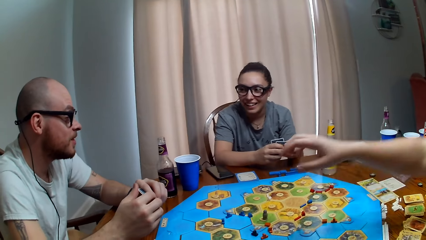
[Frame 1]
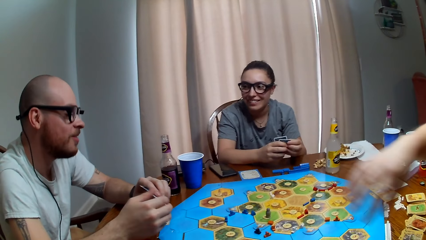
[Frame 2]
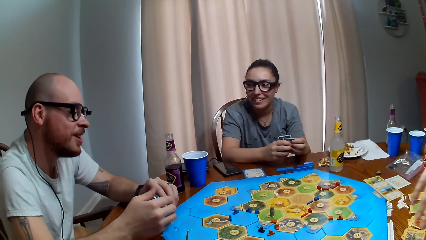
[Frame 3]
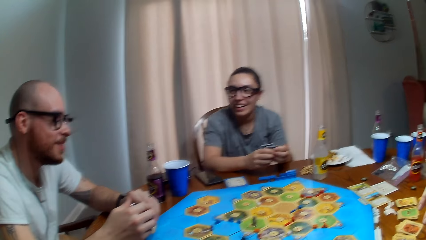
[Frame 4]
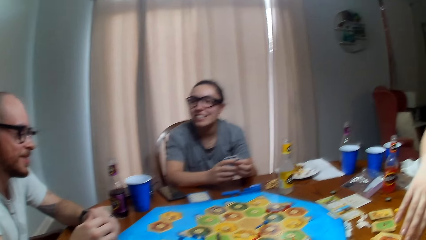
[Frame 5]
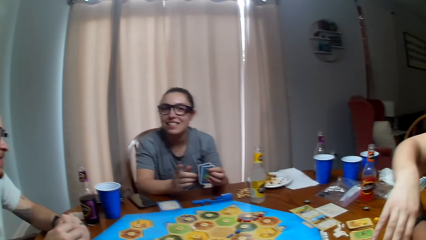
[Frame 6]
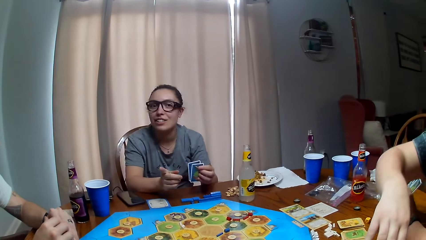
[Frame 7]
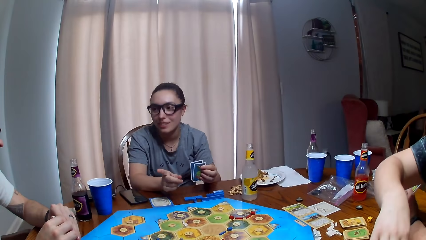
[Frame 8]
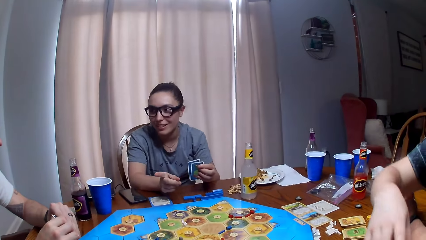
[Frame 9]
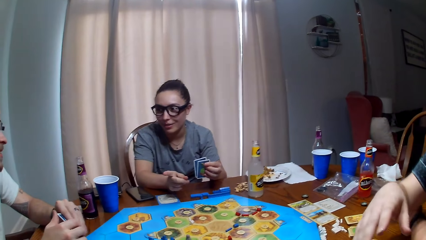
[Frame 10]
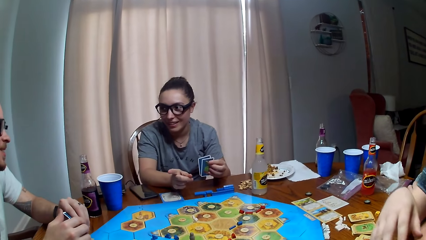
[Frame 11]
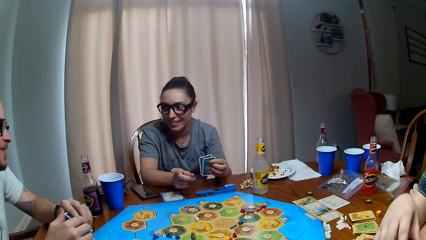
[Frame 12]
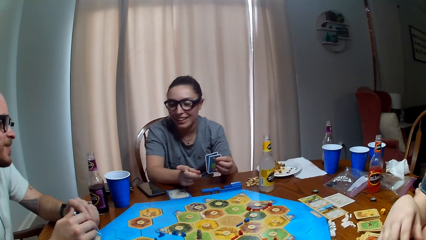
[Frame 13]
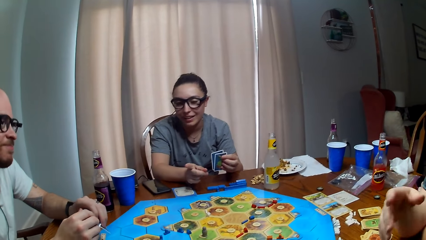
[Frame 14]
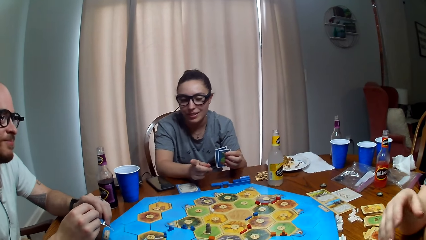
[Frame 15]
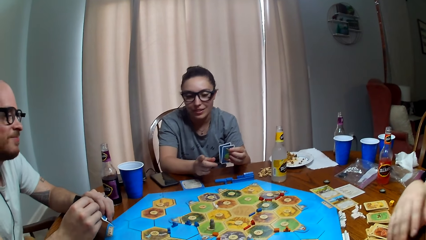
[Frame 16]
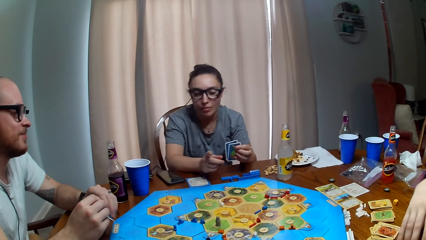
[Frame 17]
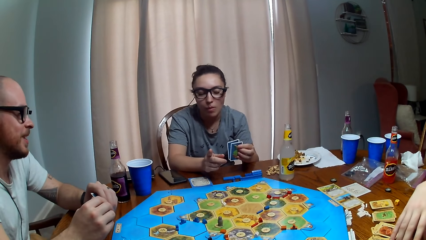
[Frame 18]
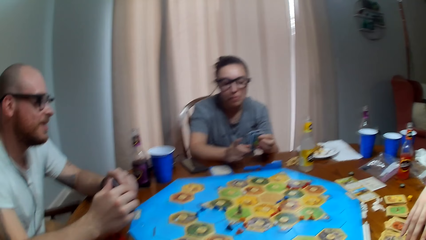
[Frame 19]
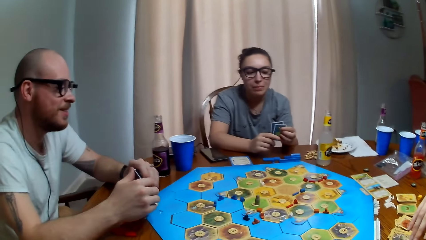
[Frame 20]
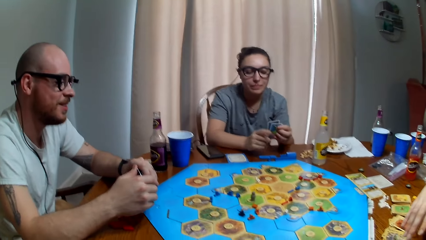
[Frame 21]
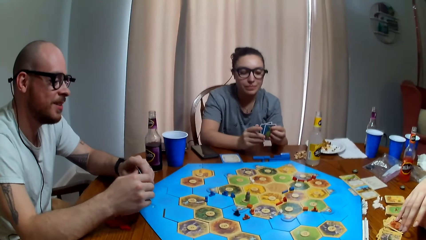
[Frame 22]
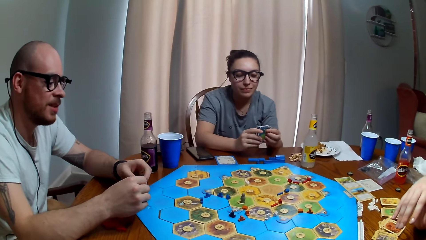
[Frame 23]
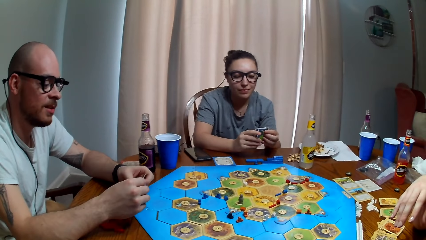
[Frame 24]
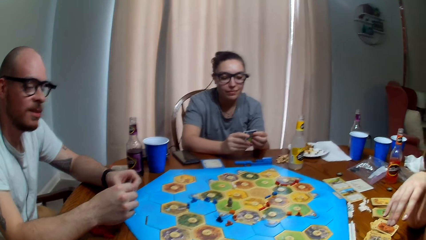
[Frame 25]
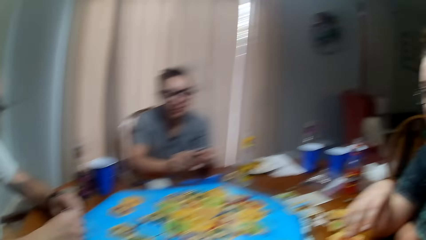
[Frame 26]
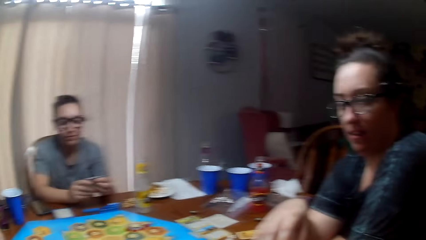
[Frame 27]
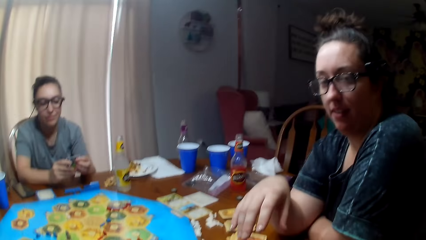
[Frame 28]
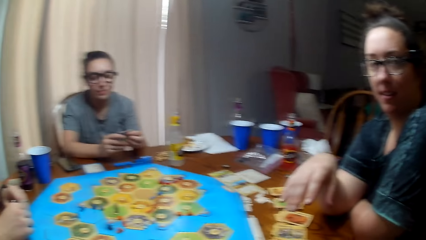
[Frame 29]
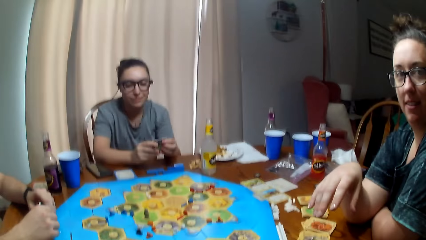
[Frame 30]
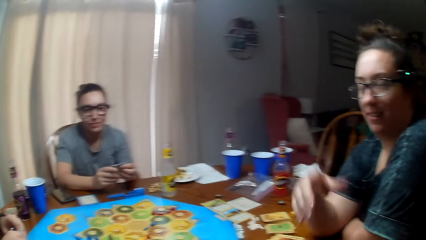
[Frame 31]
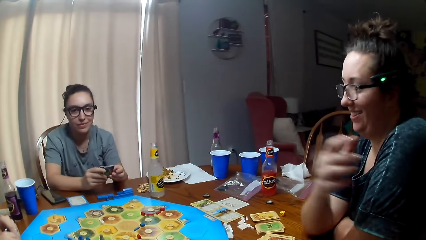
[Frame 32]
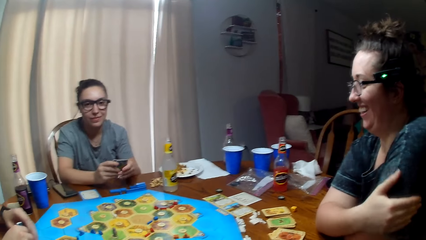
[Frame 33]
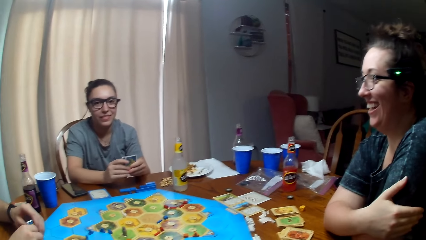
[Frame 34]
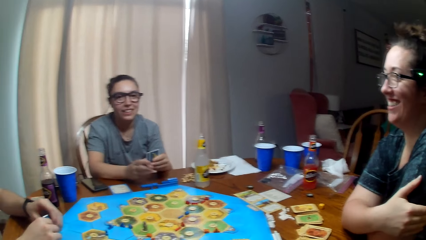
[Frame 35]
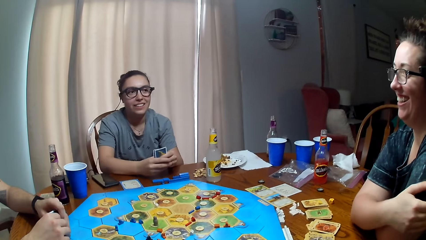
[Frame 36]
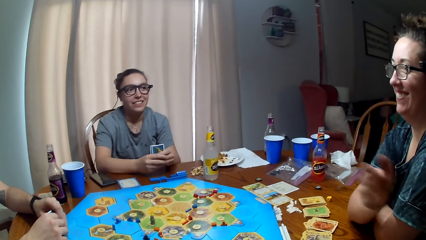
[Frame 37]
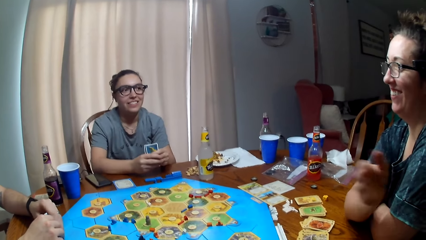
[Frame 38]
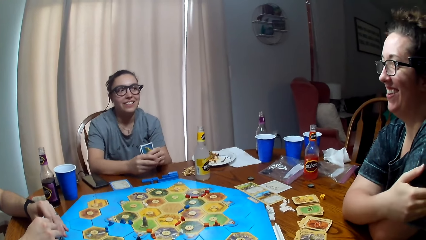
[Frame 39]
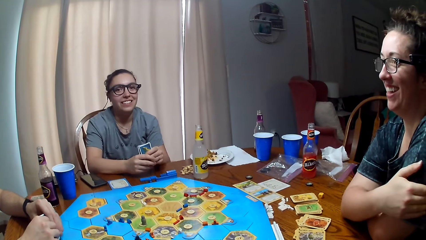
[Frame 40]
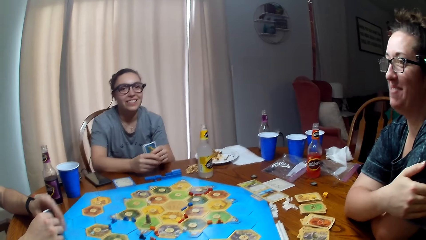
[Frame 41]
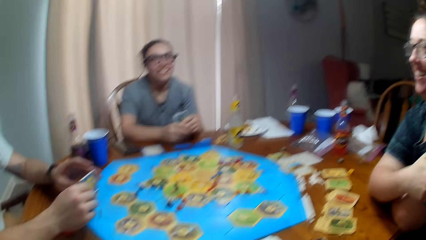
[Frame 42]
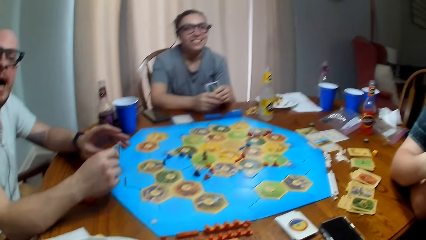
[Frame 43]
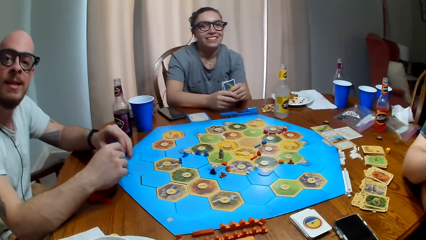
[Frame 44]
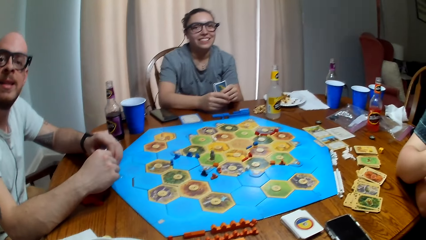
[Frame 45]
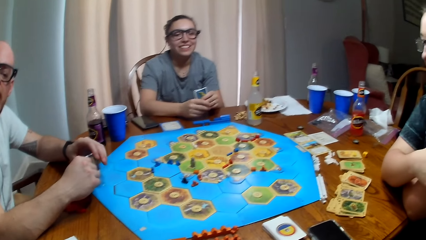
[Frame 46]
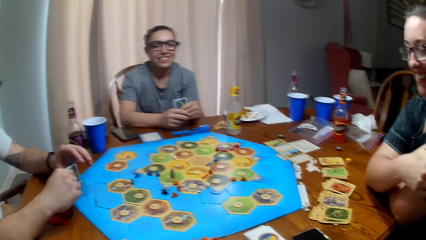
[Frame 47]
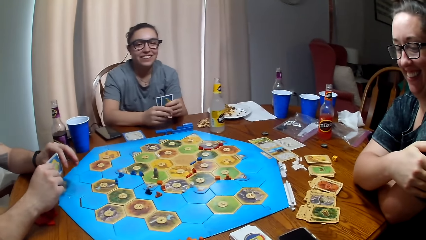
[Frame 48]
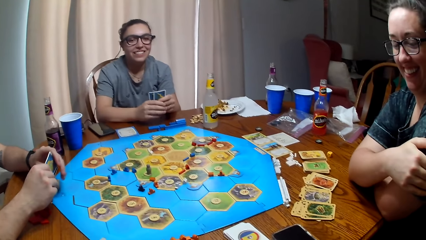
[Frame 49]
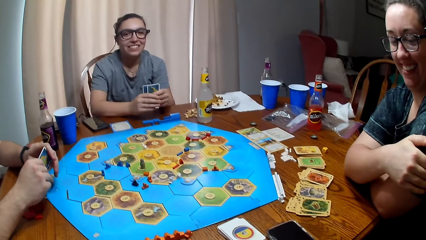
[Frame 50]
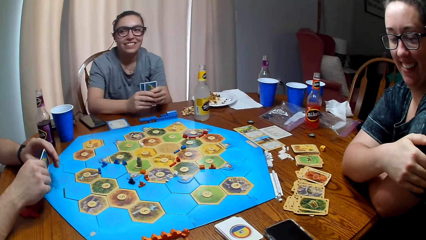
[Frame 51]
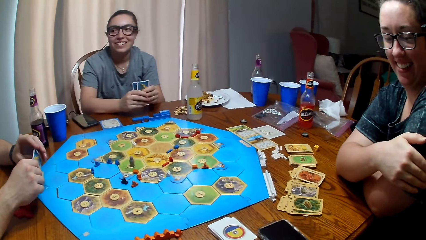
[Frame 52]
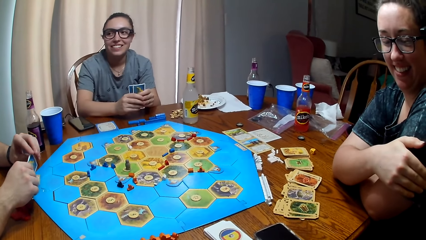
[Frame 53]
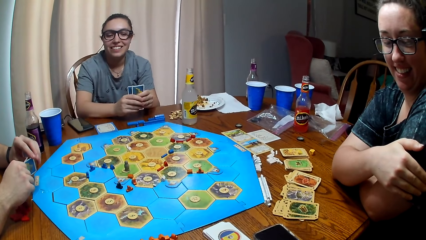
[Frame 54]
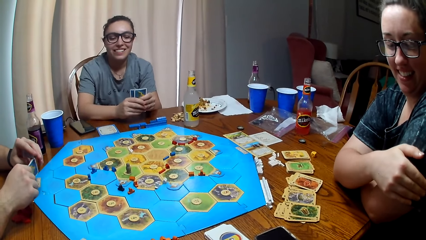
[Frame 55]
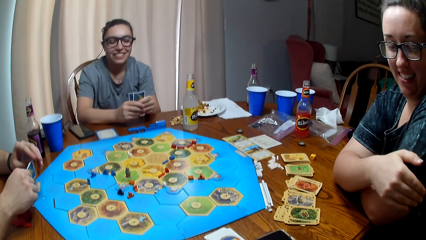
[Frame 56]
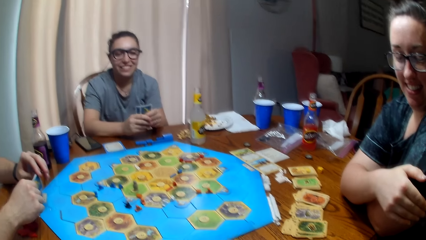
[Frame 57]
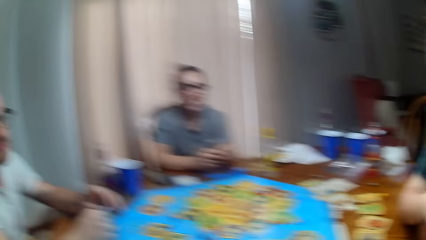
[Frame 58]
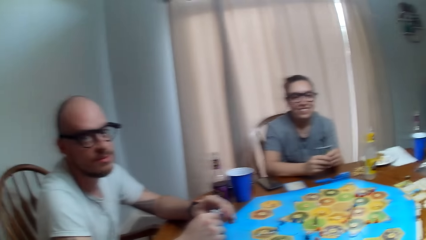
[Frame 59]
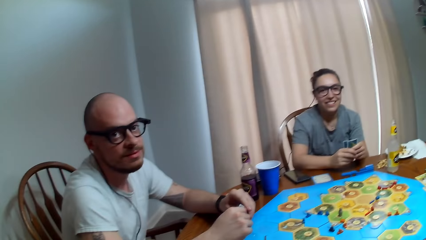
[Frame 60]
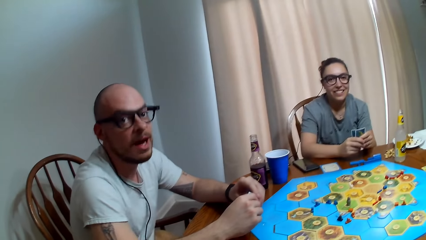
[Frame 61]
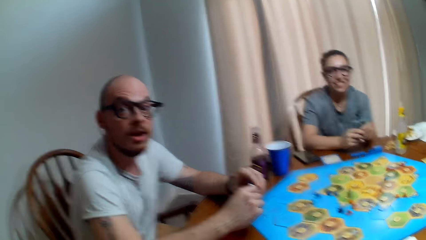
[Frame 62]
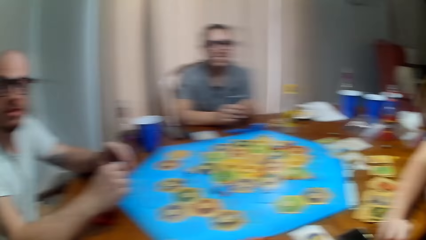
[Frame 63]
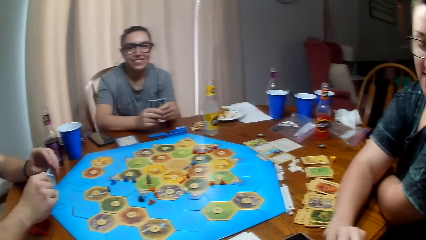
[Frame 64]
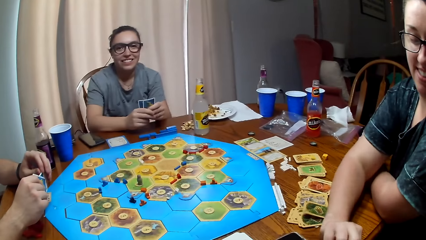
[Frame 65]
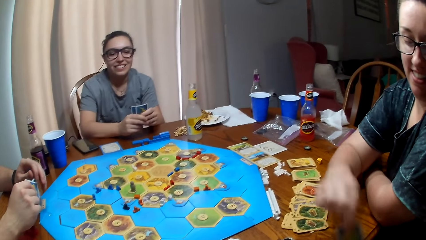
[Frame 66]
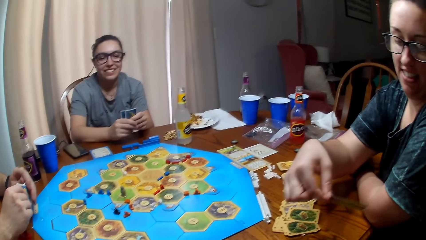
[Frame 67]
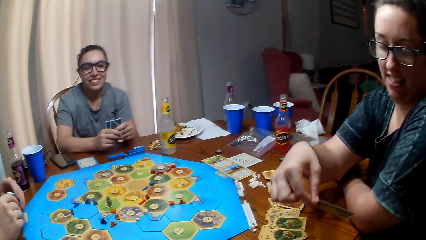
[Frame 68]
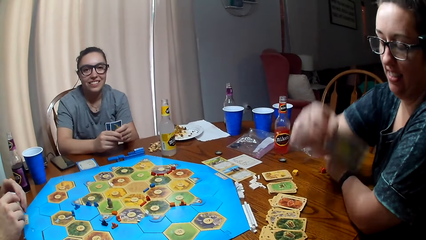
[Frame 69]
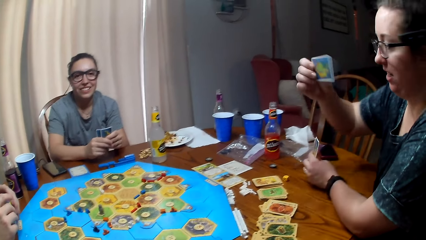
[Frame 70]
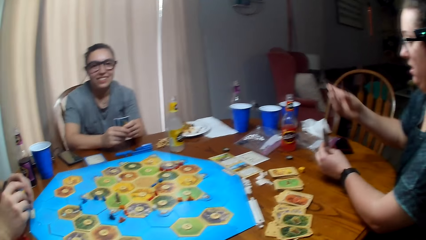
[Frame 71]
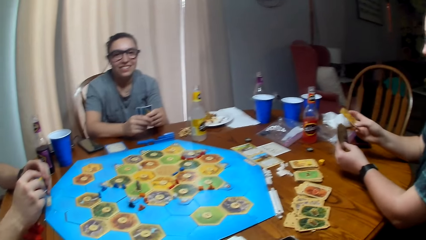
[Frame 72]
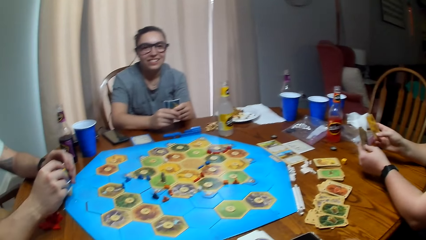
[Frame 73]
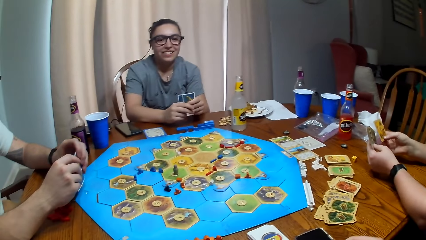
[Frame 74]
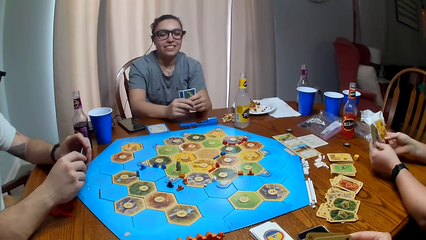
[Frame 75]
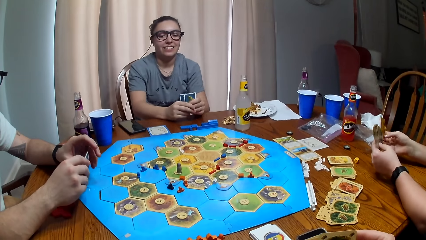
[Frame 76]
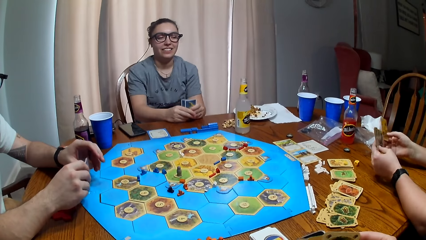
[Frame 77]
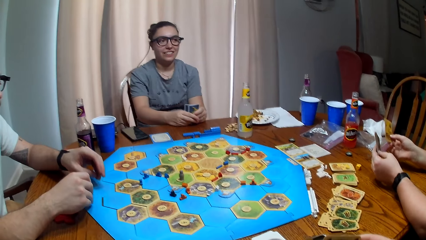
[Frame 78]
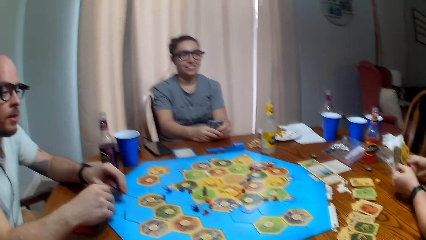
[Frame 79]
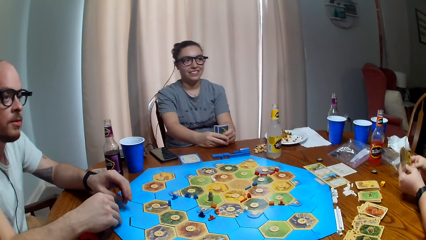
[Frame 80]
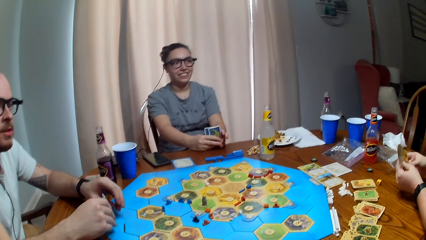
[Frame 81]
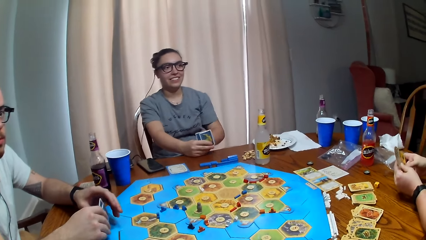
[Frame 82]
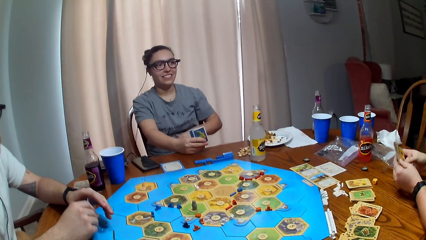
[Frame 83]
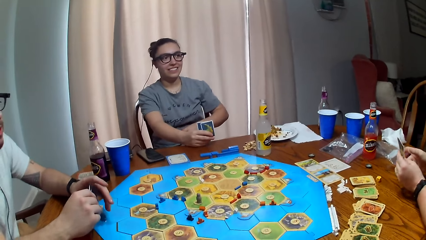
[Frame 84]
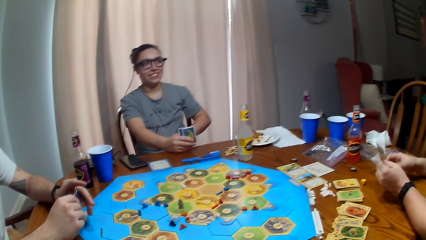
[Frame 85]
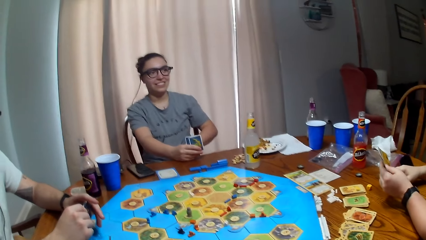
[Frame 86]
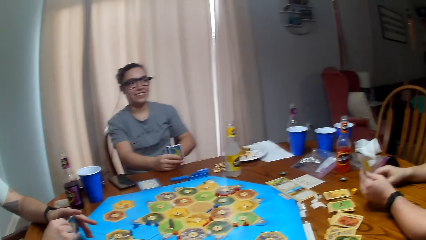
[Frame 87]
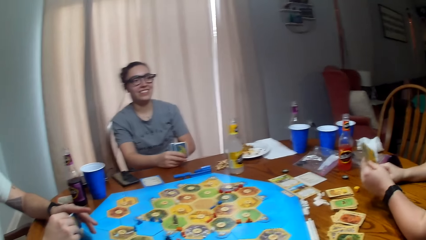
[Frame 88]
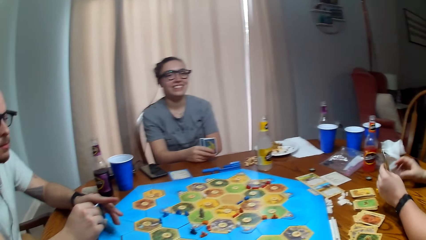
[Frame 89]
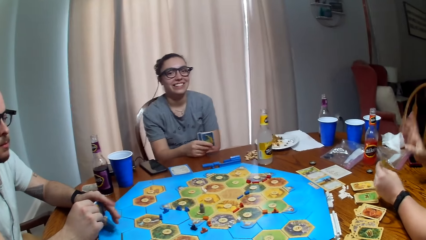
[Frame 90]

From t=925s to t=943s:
A person puts something on the table. Another person dialogues with the first person, a third person and the camera wearer. The camera wearer talks. The first person talks. The third person talks. The first person picks a card from the table. The camera wearer dialogues with the first person, the third person and the second person.
